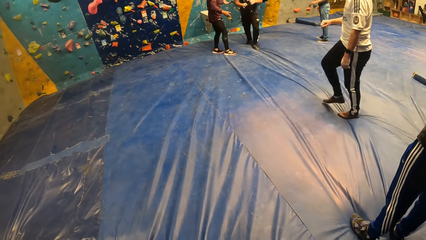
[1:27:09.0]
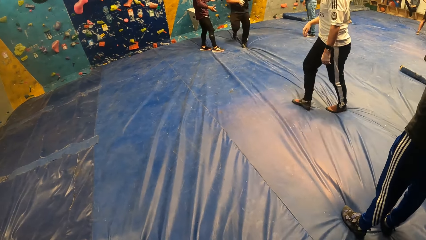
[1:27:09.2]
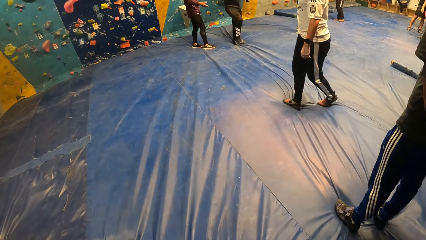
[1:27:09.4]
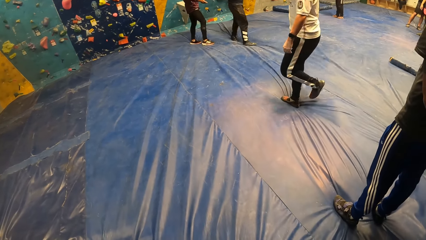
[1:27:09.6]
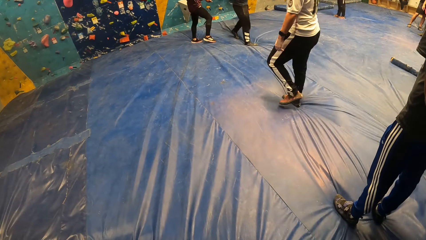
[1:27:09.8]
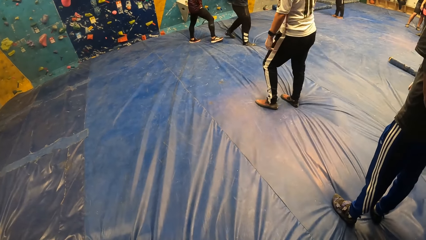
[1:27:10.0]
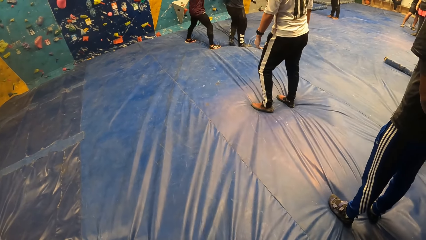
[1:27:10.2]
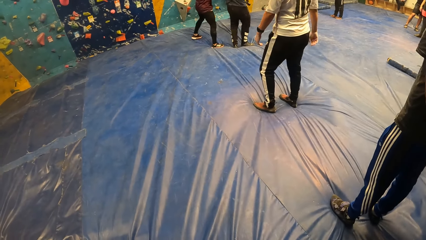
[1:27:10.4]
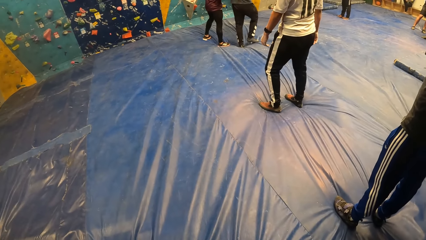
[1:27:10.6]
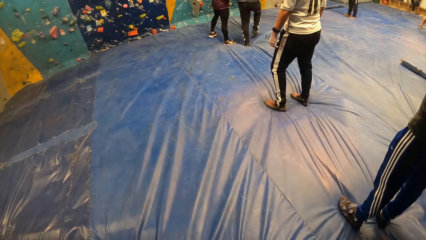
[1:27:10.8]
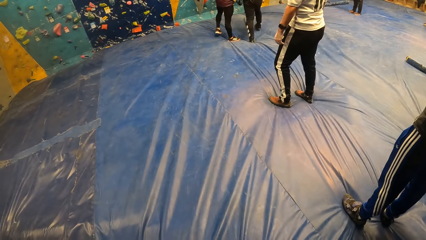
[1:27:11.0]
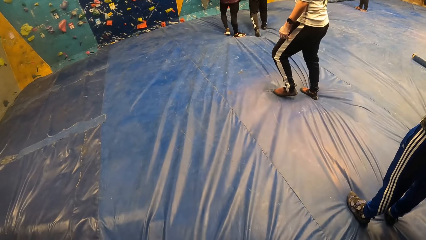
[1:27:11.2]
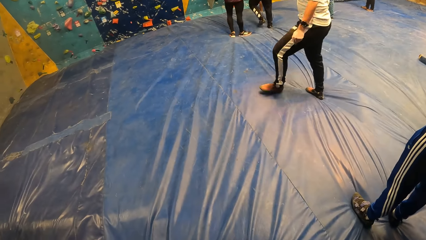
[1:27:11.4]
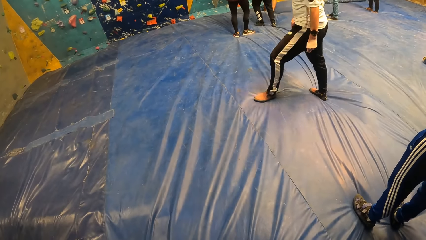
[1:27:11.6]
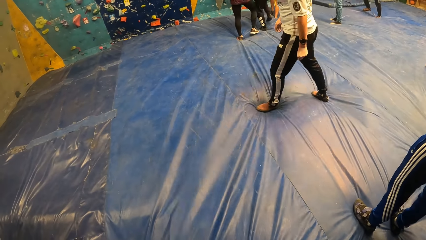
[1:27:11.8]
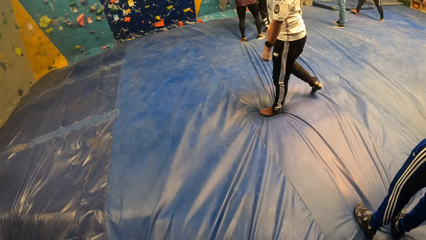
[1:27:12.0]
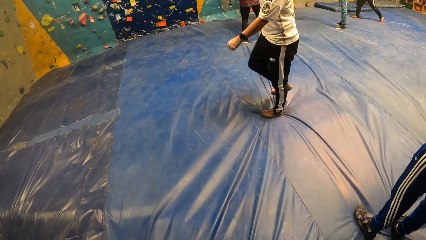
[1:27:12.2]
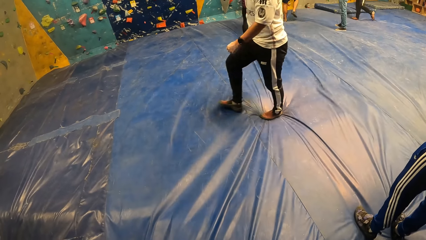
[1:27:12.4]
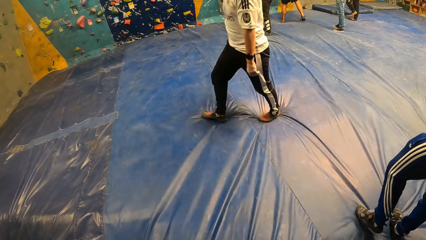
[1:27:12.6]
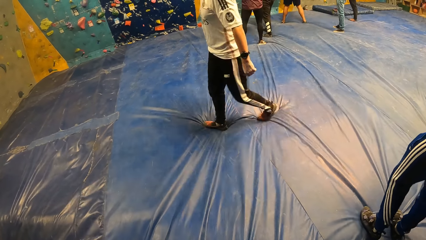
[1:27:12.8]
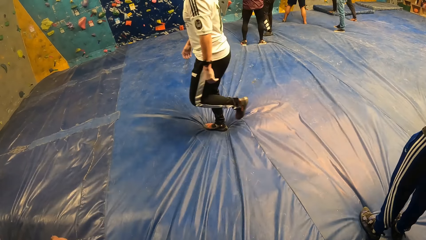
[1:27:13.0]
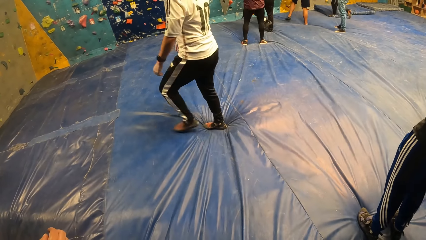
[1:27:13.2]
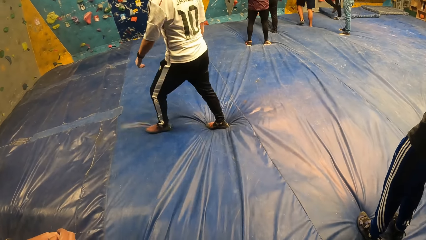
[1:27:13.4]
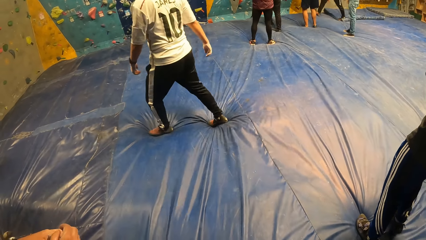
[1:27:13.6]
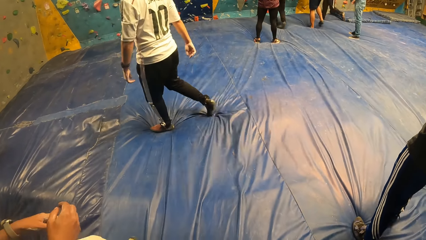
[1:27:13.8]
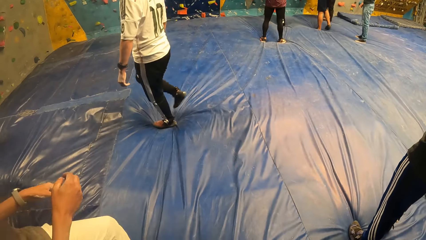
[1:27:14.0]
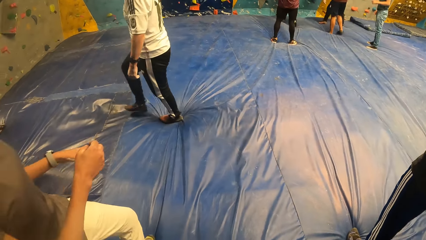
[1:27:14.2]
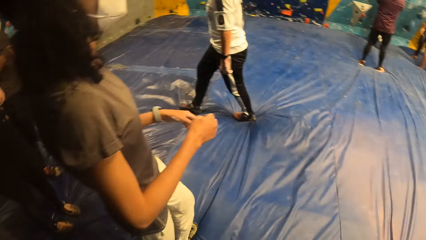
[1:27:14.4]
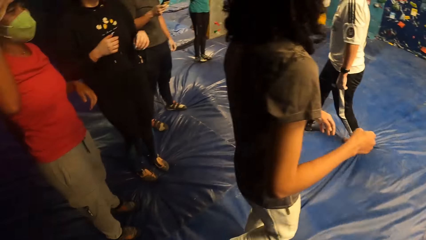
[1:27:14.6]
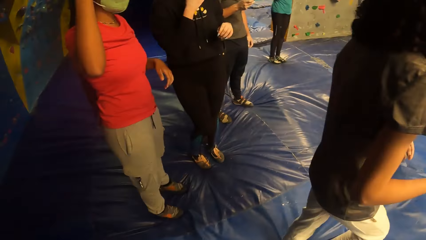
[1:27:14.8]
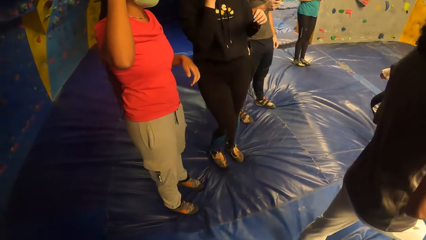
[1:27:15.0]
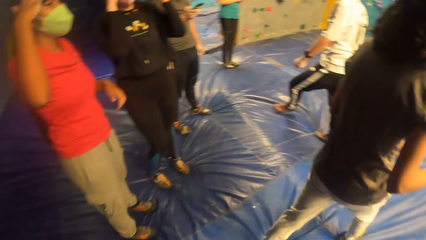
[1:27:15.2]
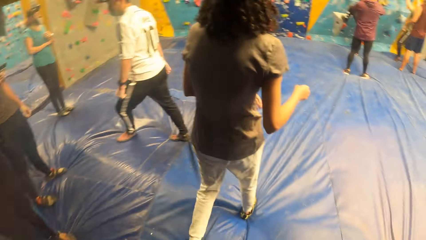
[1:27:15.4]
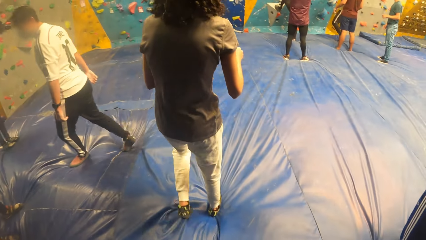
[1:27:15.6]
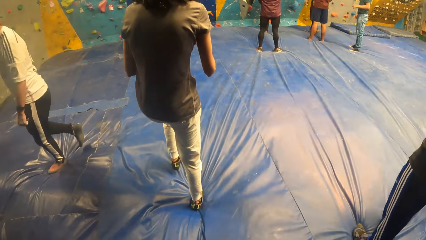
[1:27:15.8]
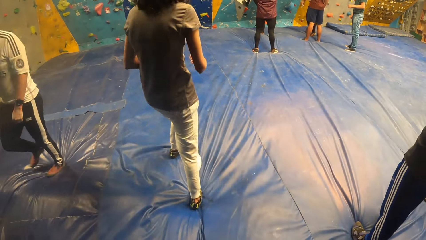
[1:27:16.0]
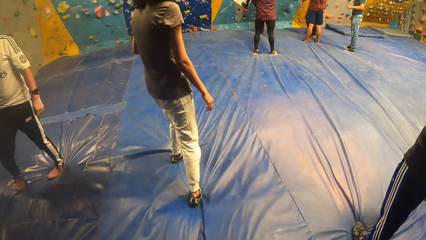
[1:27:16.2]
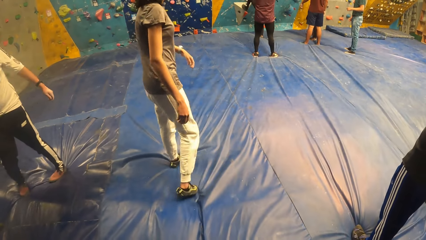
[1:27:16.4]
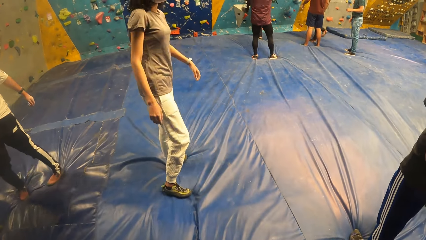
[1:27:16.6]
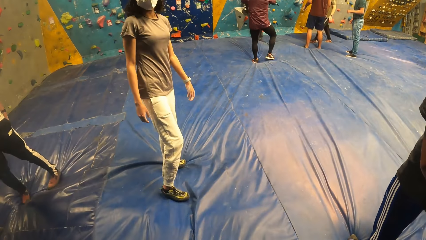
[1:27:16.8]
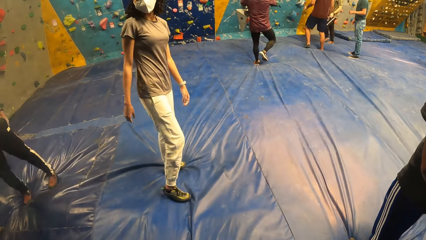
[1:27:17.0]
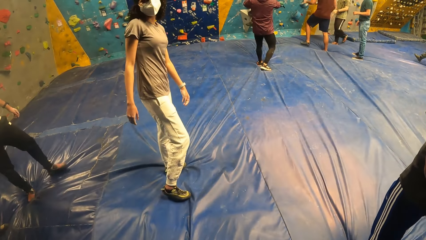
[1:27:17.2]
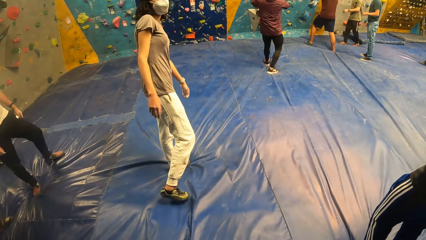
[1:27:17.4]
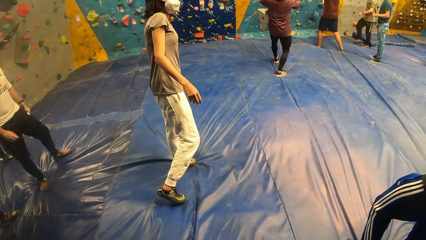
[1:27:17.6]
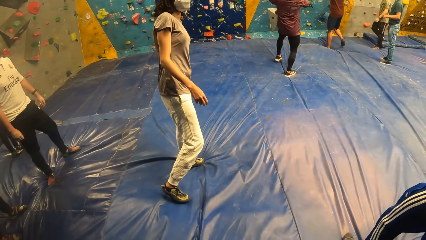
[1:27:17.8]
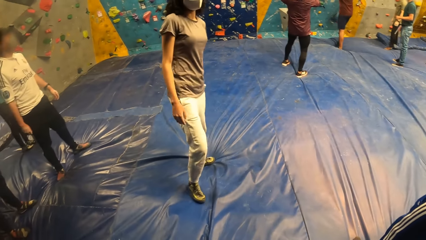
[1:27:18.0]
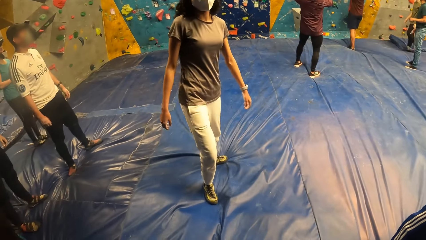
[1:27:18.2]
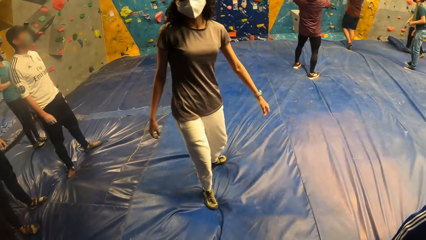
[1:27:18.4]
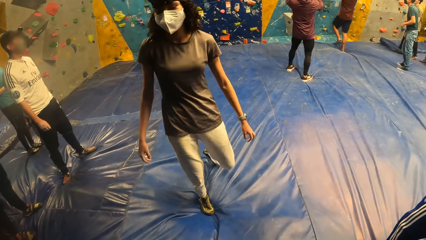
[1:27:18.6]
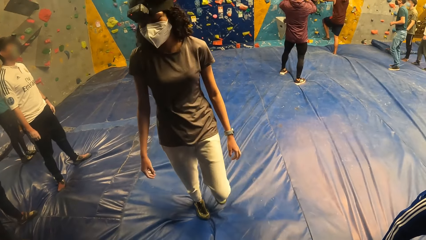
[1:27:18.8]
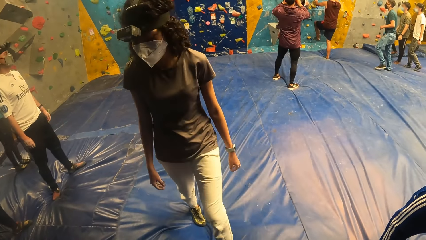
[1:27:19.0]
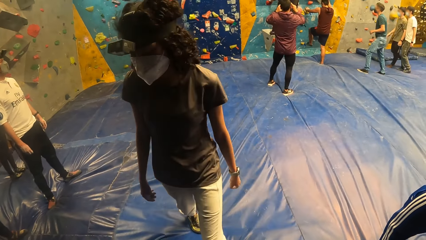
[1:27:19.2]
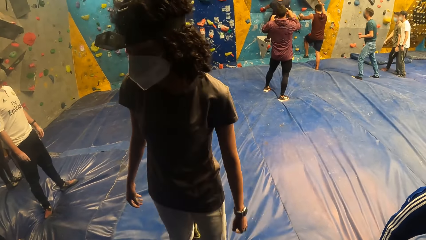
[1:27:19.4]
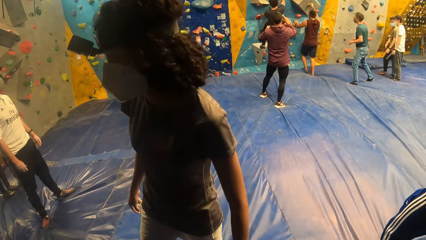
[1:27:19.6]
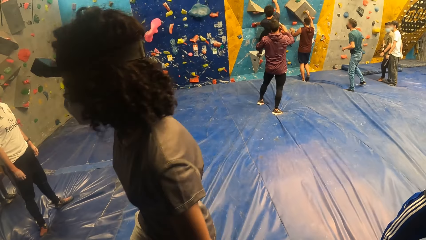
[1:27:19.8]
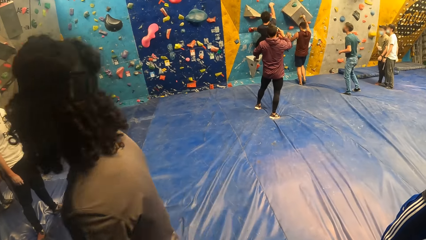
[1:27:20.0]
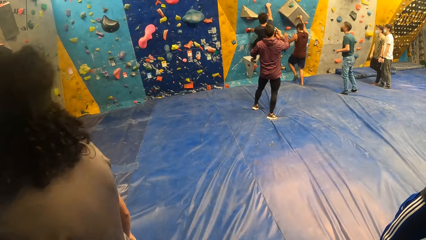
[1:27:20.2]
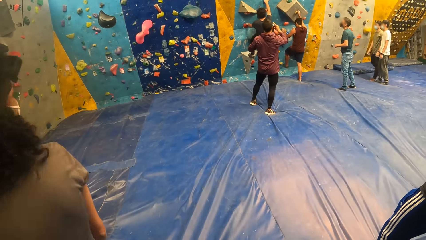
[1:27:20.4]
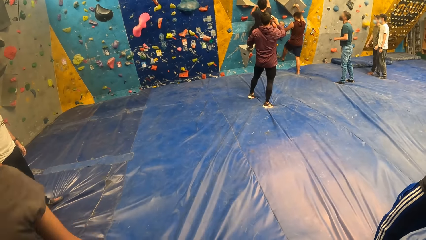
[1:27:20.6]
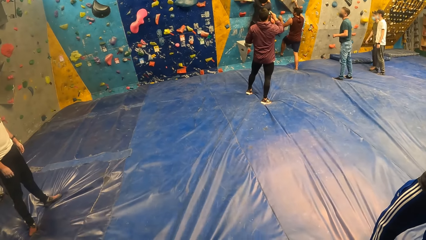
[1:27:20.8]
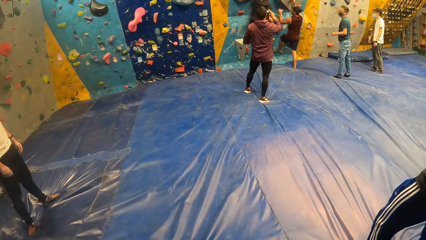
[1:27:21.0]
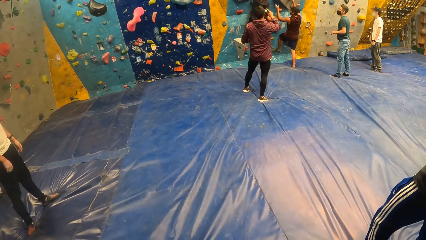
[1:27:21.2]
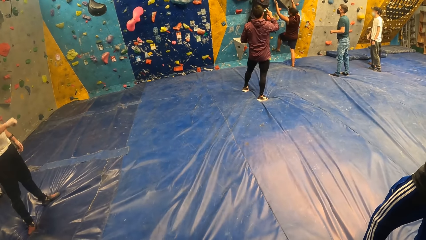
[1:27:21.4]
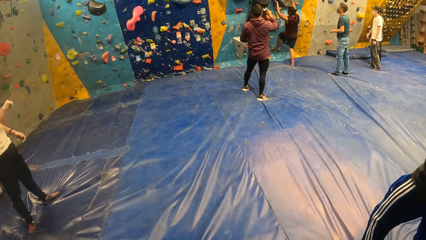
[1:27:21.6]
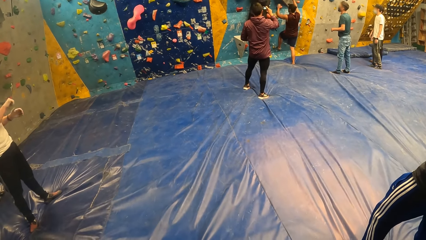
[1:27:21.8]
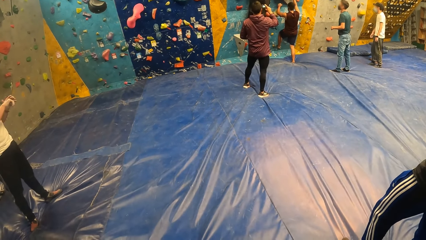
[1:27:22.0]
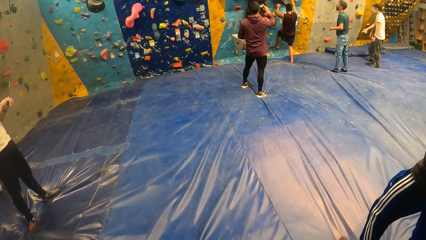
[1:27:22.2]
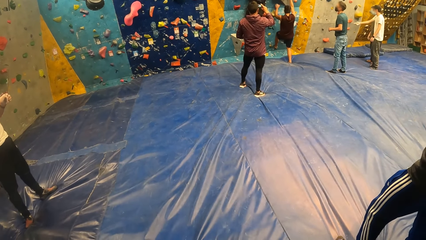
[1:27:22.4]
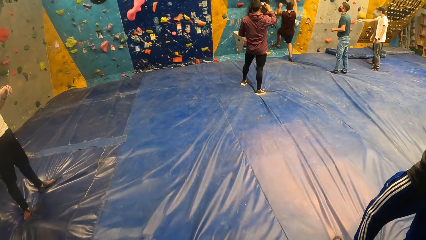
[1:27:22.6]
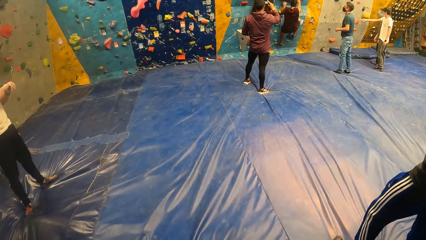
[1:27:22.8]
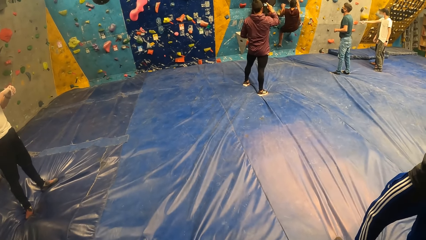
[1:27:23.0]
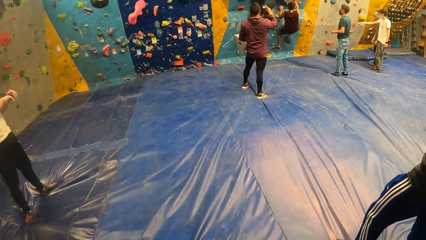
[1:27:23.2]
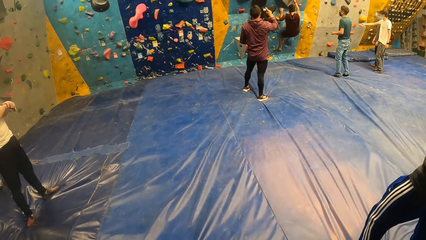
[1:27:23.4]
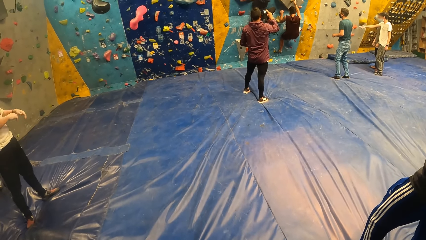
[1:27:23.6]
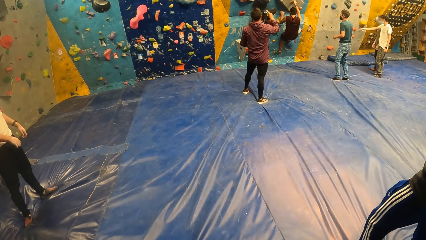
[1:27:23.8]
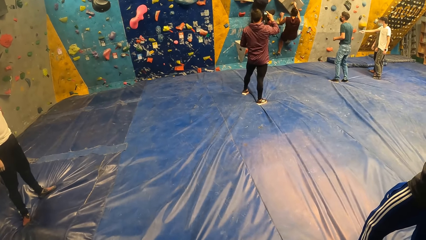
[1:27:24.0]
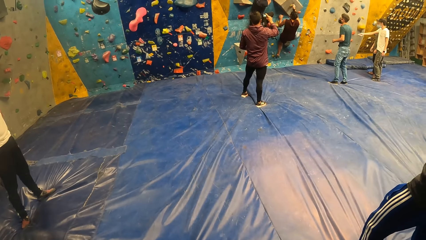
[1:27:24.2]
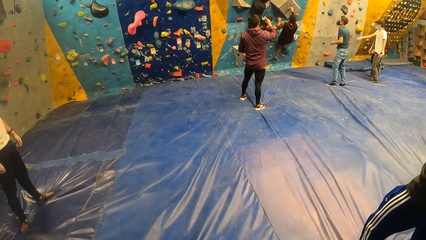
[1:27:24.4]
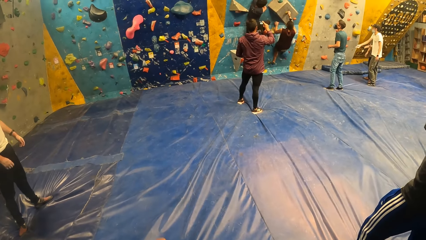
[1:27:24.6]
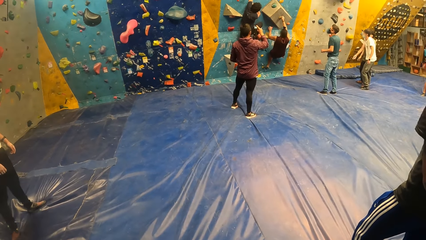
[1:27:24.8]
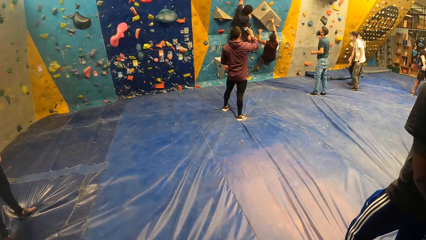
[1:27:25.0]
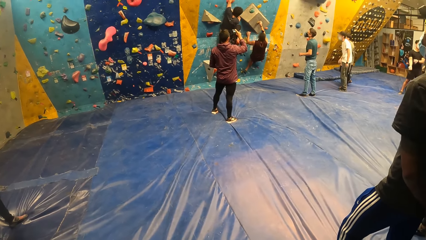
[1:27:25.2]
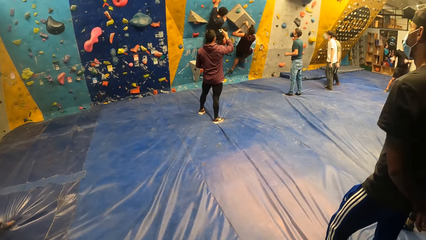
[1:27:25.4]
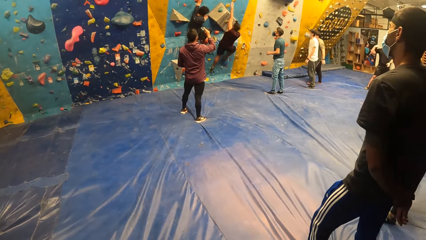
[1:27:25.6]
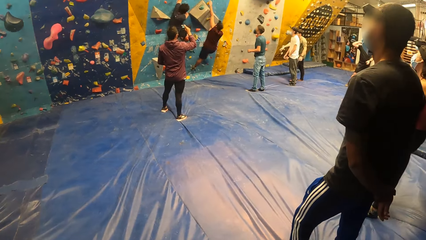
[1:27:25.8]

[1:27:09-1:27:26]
A man walks towards the bouldering wall. Another man walks towards a woman and another woman. A third woman walks around on the bouldering mat. A third man walks towards the bouldering wall. The second man rubs his right hand with his left hand.
